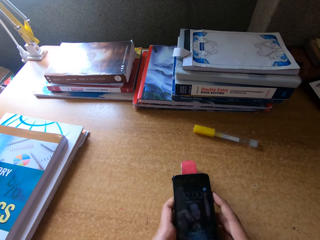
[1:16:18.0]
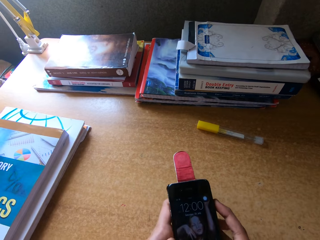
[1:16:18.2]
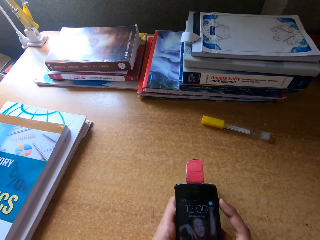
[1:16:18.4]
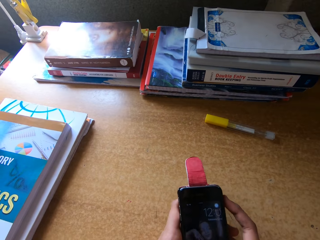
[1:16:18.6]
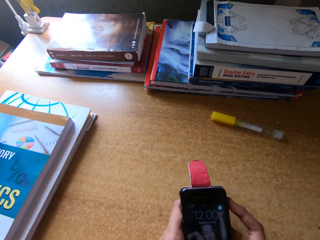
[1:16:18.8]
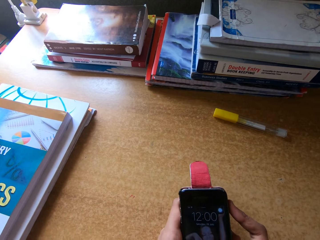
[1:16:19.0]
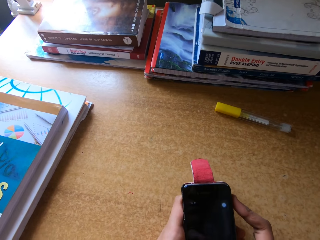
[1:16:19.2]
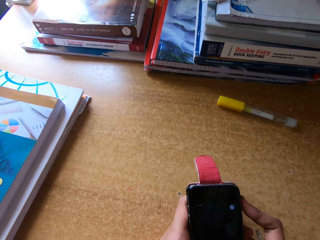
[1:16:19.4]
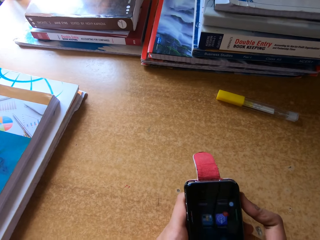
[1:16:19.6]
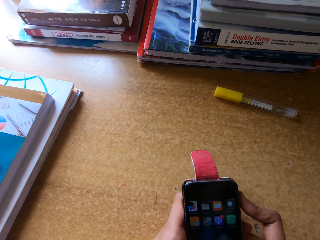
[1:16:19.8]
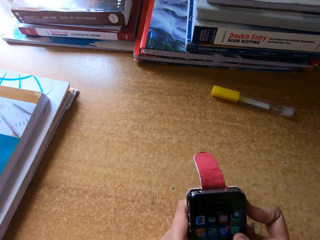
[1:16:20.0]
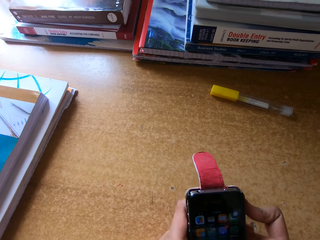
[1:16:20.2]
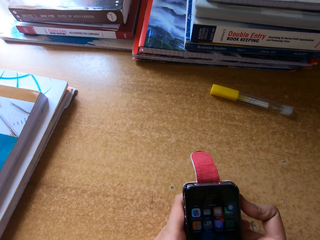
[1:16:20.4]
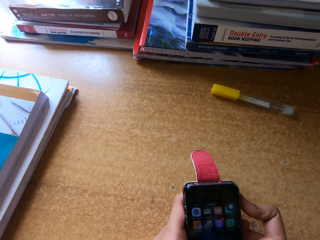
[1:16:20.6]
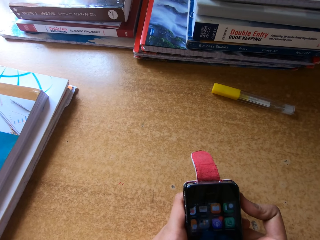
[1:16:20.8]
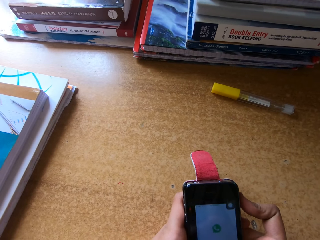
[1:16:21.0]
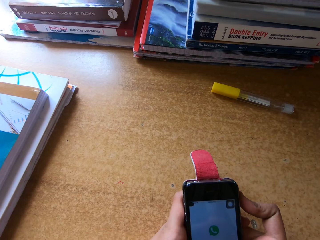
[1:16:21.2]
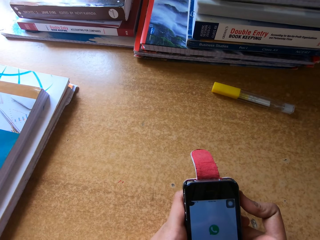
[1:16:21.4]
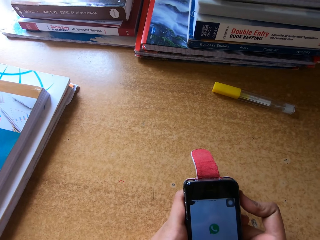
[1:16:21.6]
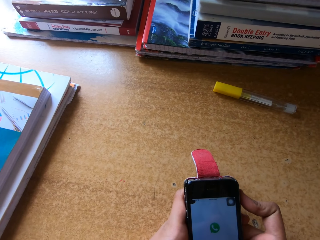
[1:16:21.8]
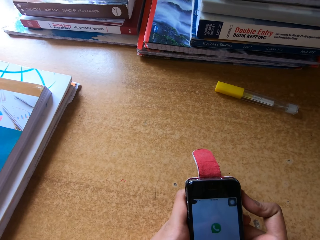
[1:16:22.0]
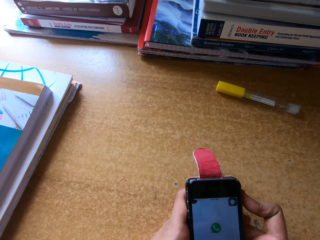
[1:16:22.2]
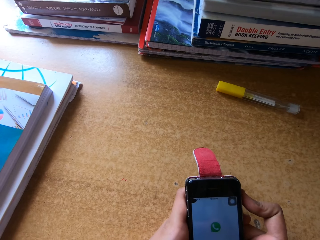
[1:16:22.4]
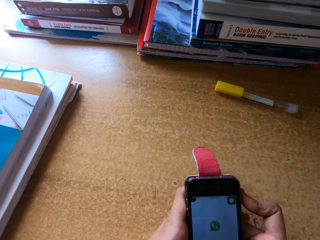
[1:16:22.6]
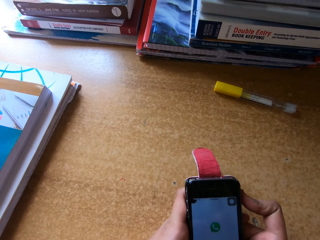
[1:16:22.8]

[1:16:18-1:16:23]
The camera wearer operates the phone.

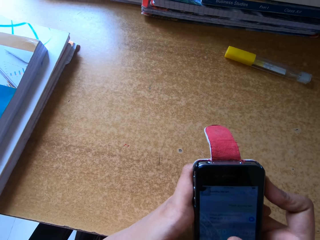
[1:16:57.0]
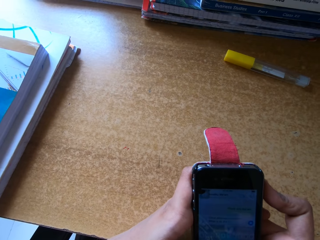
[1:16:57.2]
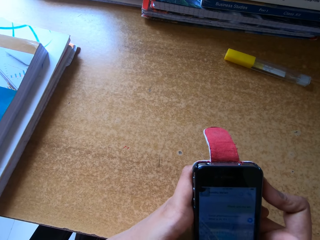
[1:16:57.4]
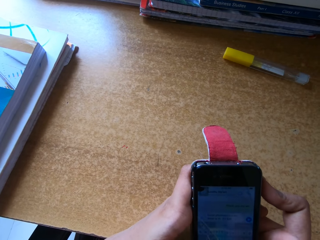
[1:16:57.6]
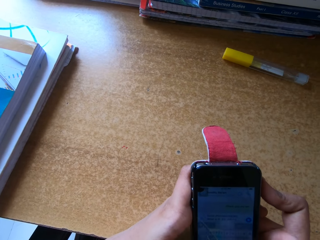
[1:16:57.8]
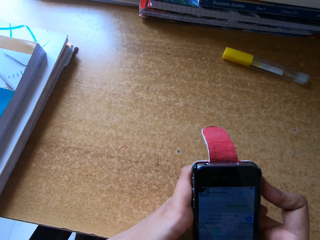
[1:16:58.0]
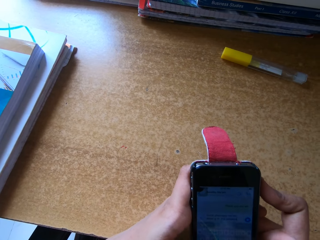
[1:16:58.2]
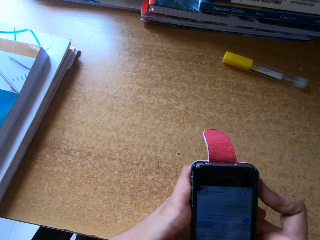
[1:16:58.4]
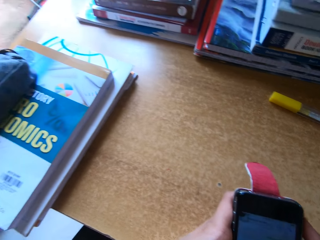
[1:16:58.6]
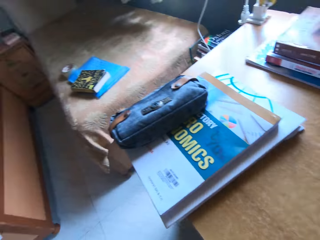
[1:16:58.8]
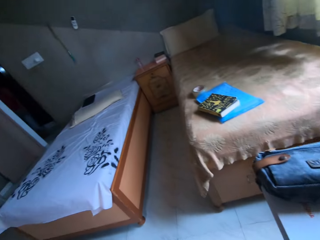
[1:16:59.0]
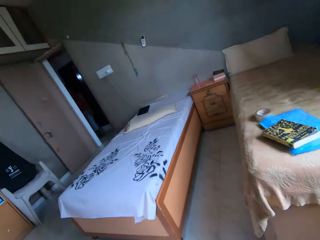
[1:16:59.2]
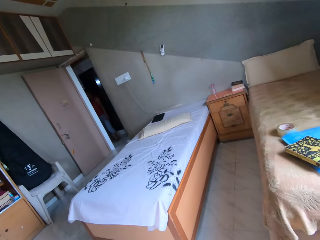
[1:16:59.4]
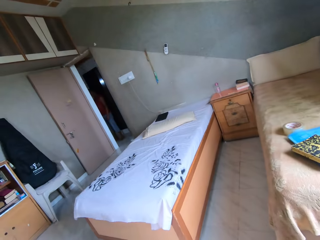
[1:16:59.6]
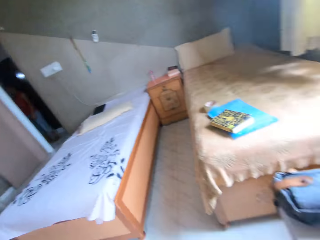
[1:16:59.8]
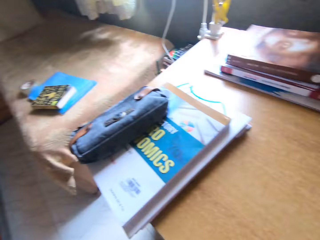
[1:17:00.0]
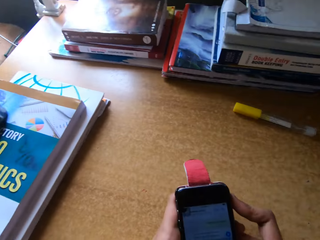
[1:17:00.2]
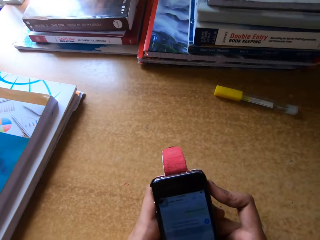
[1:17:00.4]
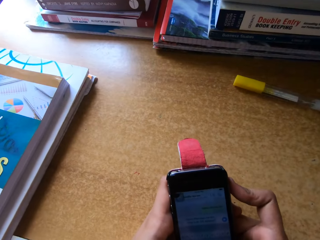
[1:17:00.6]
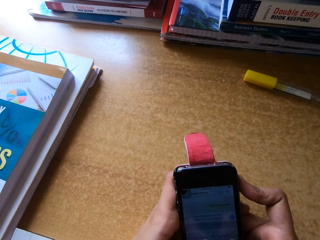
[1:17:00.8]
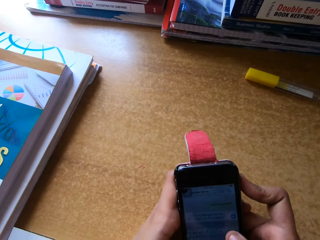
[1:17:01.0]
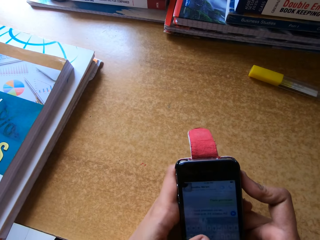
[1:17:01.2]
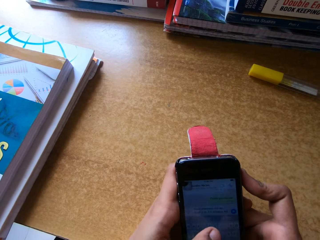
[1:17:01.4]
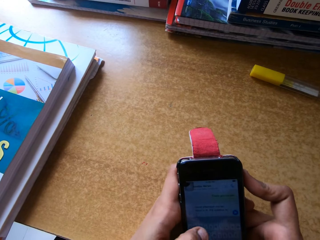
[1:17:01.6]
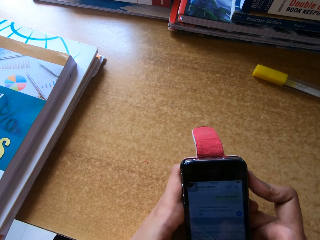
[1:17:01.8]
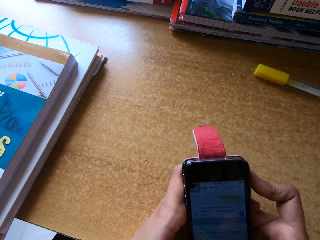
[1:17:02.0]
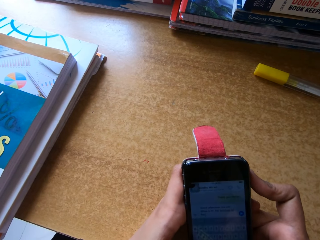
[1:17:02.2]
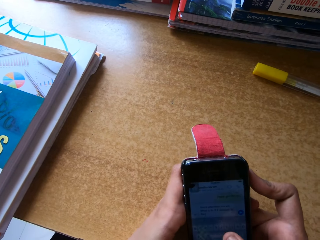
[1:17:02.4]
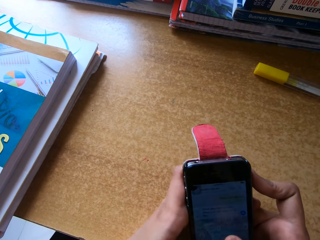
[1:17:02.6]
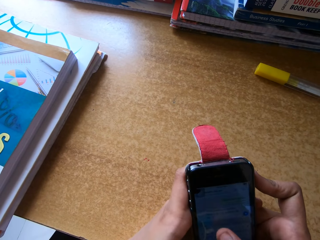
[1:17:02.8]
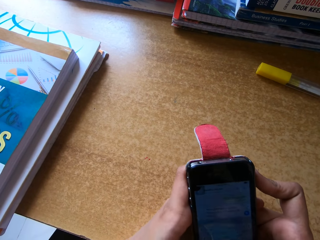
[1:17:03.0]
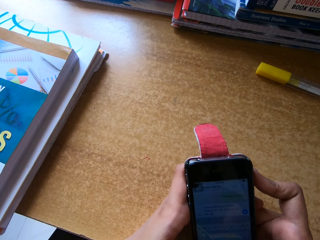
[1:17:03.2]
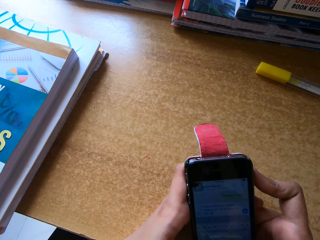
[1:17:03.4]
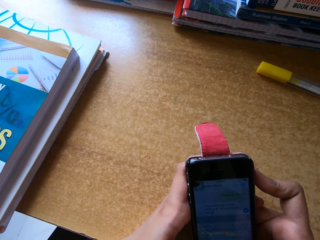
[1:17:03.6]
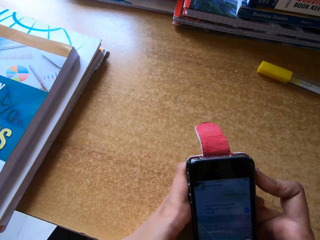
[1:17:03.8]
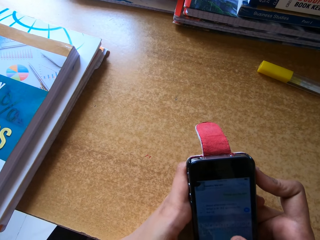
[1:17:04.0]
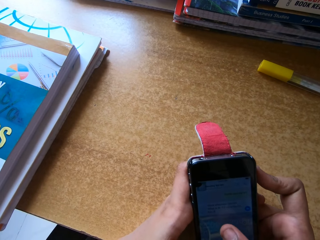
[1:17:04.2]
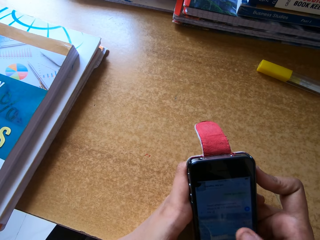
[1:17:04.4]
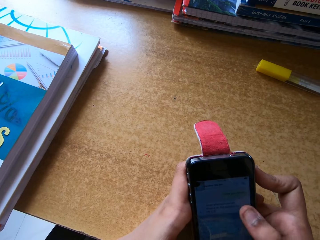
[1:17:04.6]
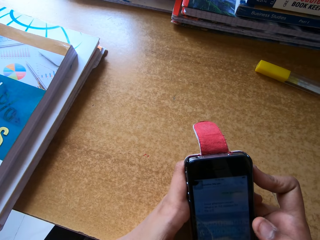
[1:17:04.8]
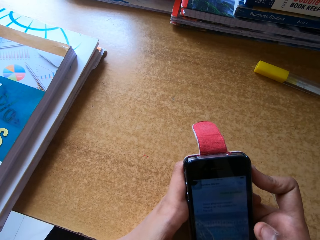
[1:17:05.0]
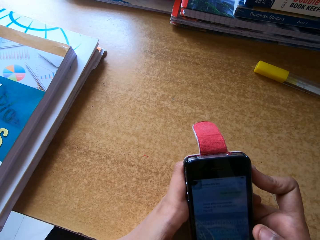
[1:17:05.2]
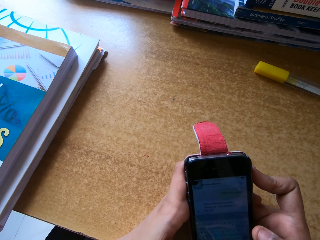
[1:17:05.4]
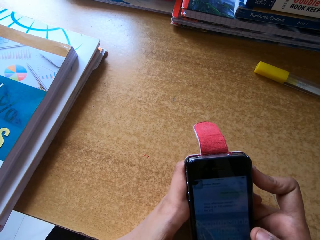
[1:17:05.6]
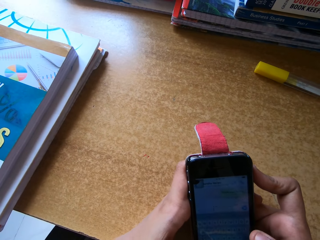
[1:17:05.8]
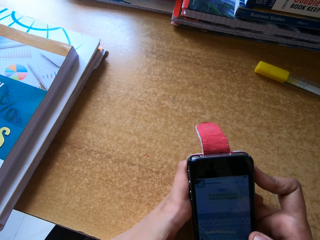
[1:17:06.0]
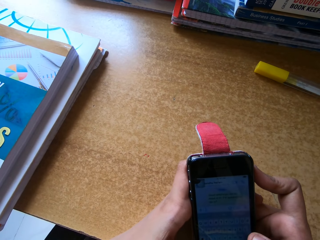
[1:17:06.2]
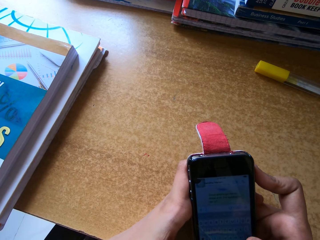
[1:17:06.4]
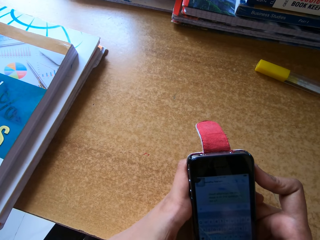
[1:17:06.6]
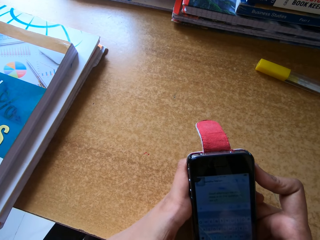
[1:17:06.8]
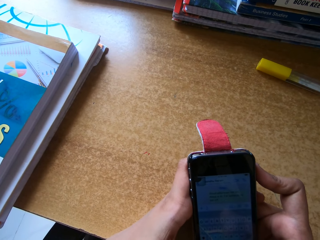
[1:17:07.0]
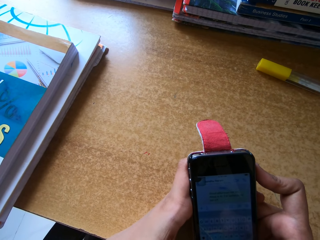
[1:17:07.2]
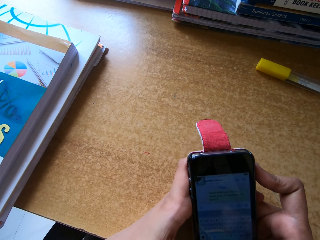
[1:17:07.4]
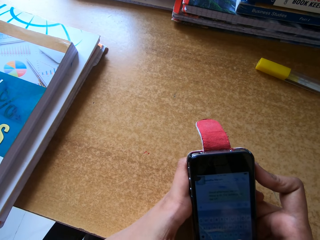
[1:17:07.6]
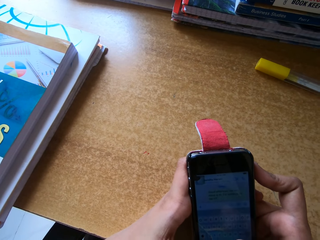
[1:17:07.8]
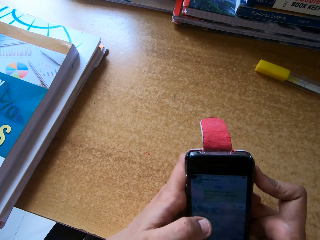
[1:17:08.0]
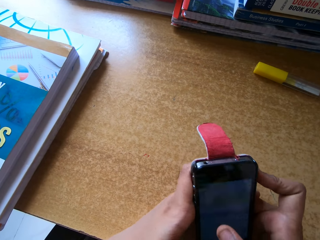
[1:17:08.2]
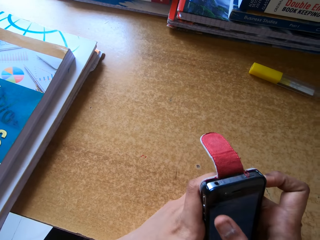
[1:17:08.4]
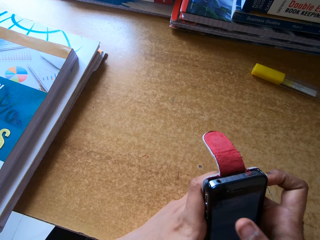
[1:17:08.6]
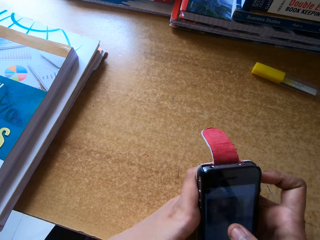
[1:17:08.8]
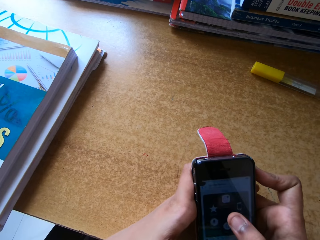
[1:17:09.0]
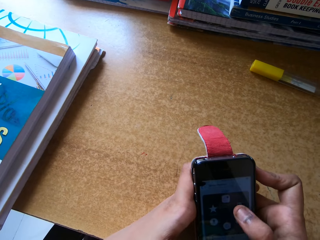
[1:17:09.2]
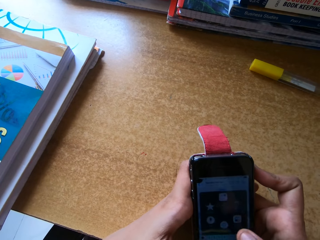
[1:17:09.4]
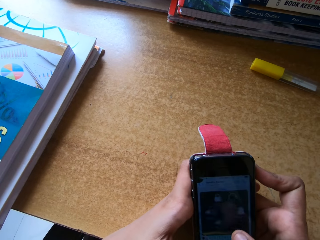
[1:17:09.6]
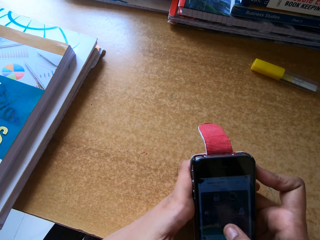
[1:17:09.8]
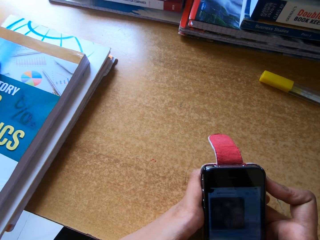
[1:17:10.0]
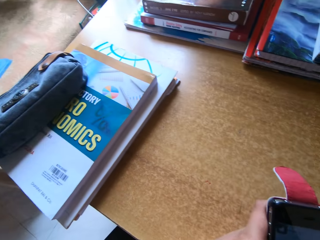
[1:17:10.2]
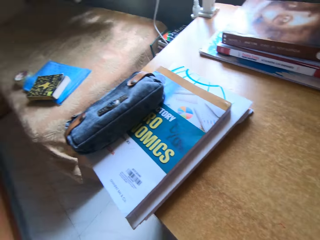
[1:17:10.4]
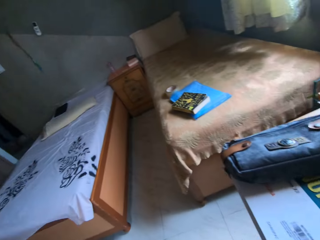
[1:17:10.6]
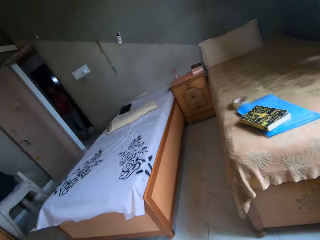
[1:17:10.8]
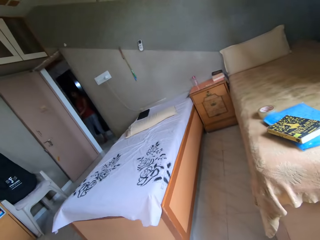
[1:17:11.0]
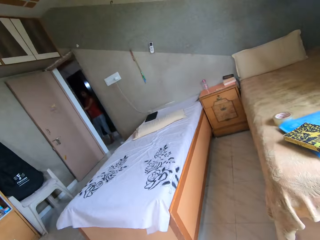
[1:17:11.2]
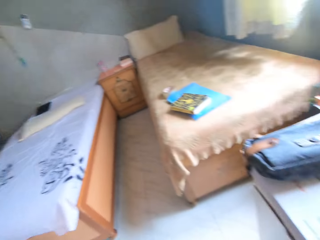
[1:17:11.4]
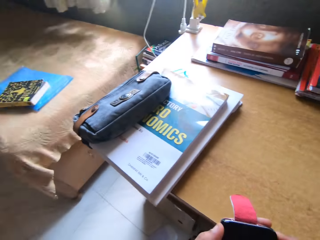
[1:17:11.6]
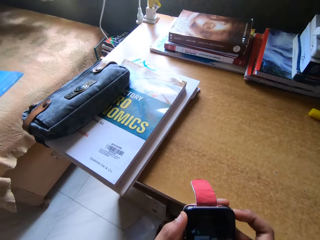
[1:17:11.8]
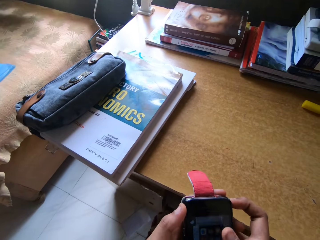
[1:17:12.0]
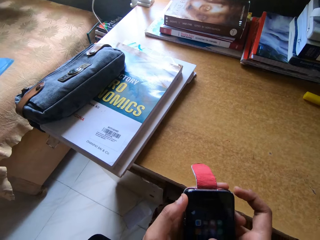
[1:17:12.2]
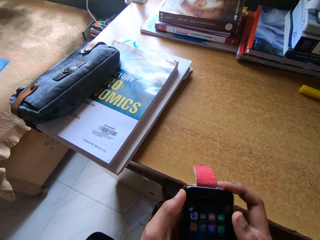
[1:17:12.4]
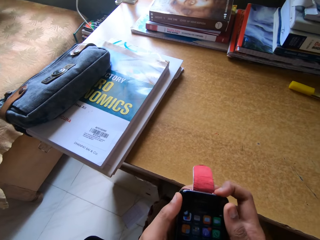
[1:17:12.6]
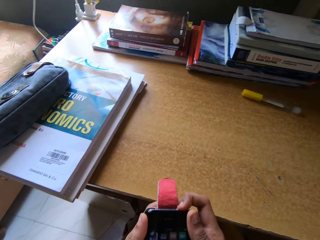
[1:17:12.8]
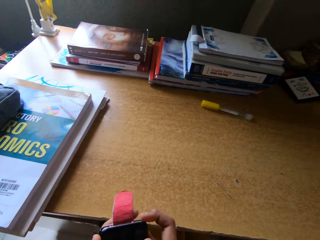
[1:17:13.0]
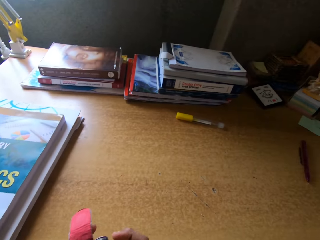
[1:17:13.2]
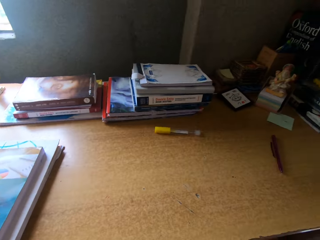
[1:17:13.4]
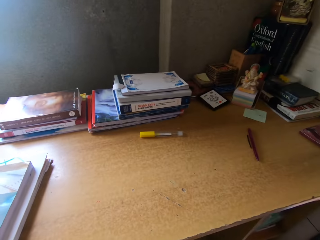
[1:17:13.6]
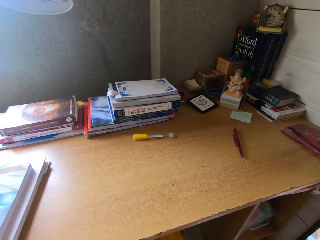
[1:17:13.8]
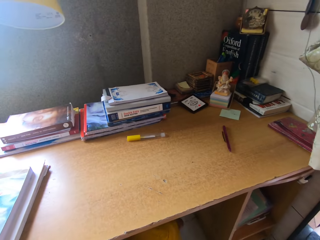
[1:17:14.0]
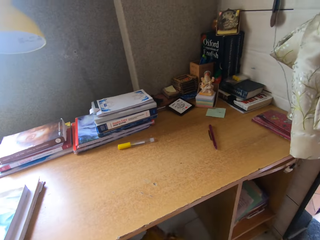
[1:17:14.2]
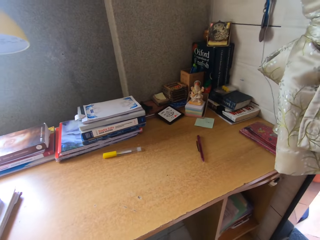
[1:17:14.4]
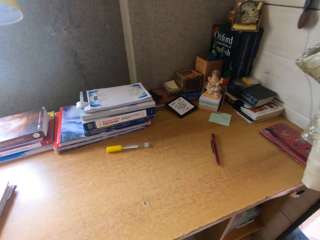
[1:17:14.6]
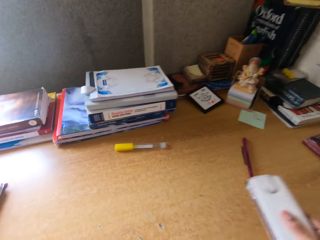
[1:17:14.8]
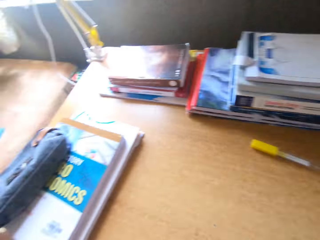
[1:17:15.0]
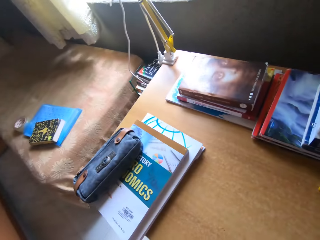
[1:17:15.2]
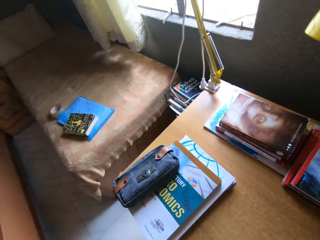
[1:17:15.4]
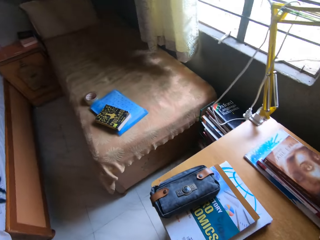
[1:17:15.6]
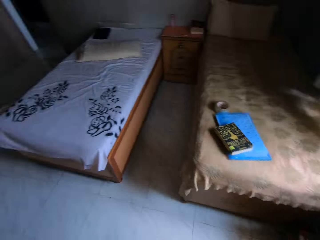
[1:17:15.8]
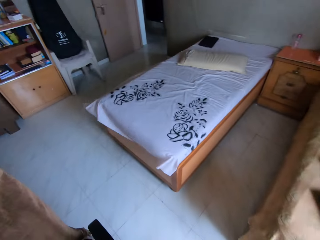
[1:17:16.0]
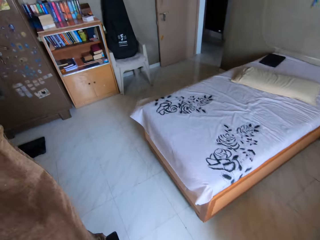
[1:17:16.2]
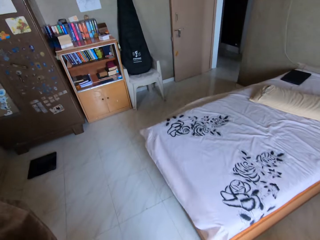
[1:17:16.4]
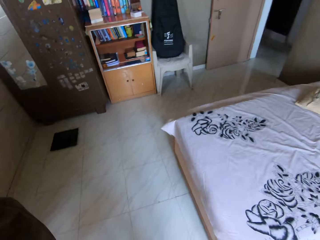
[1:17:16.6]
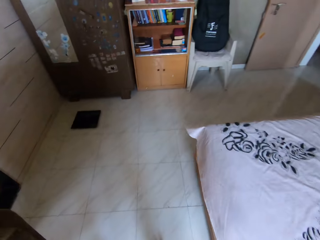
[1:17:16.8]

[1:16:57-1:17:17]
The camera wearer looks around. They browse the mobile phone. They look around. They operate the phone. They look around. They walk around.
